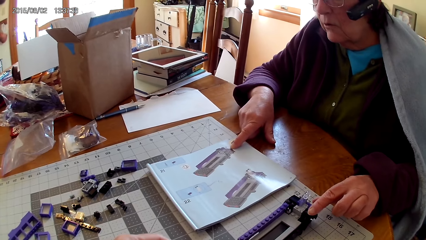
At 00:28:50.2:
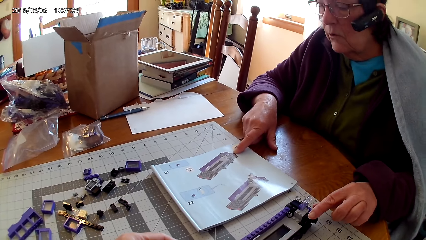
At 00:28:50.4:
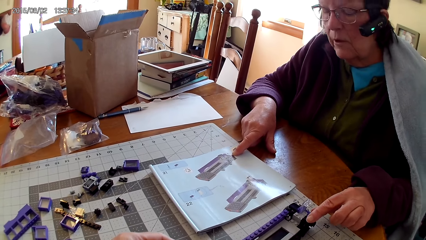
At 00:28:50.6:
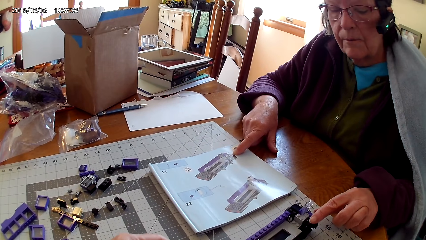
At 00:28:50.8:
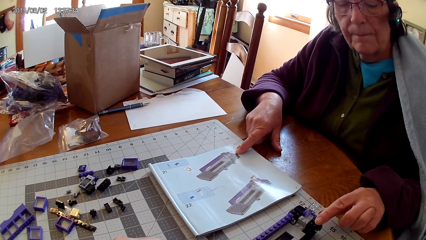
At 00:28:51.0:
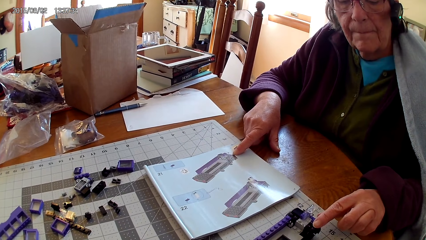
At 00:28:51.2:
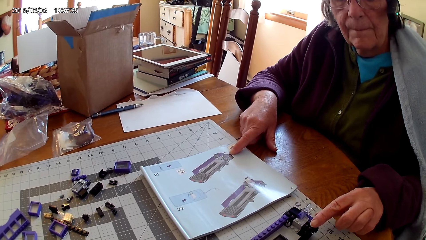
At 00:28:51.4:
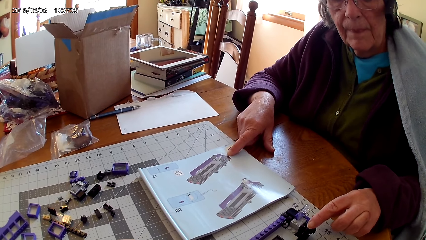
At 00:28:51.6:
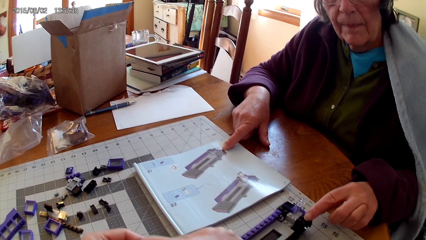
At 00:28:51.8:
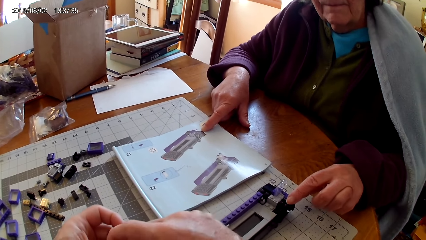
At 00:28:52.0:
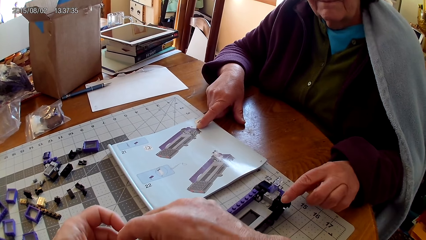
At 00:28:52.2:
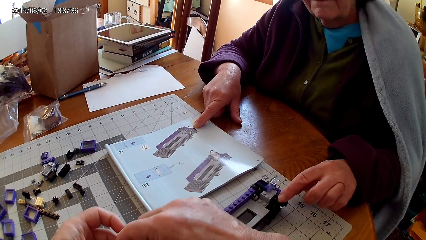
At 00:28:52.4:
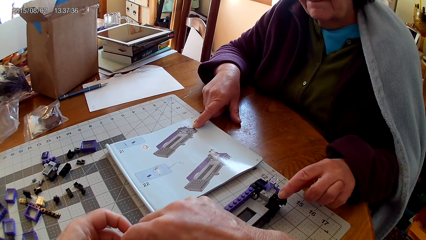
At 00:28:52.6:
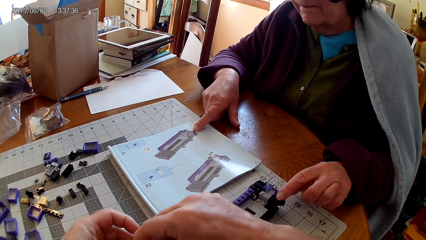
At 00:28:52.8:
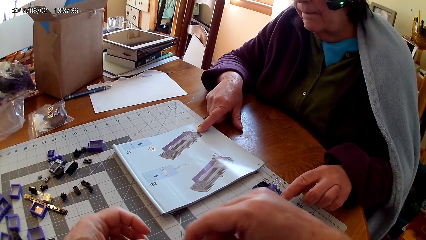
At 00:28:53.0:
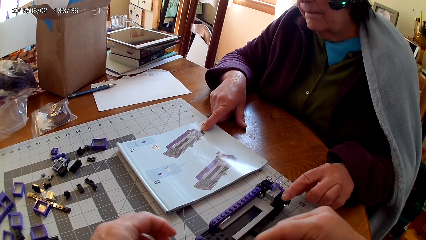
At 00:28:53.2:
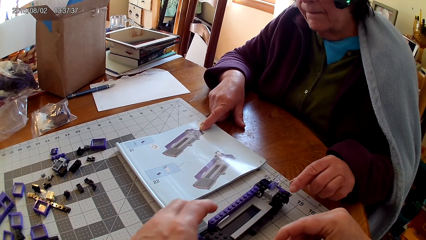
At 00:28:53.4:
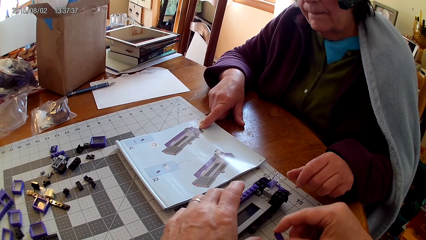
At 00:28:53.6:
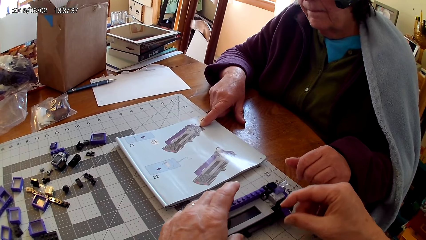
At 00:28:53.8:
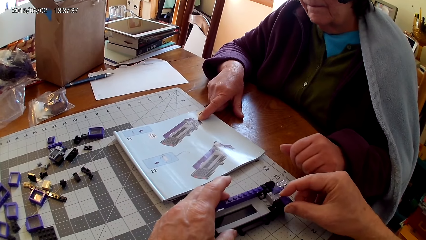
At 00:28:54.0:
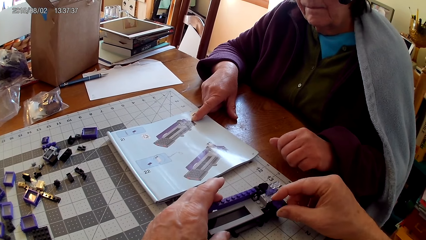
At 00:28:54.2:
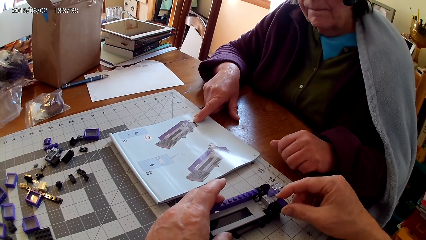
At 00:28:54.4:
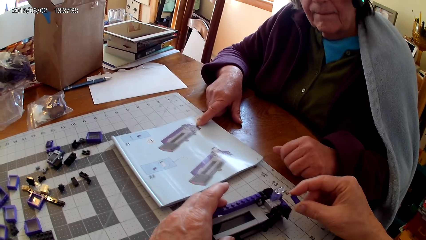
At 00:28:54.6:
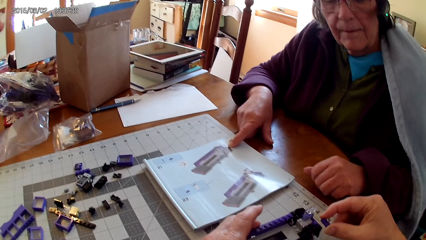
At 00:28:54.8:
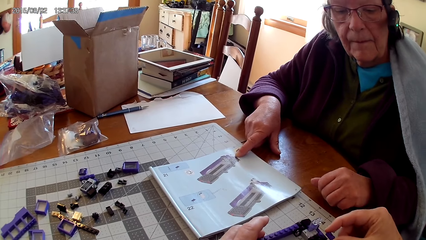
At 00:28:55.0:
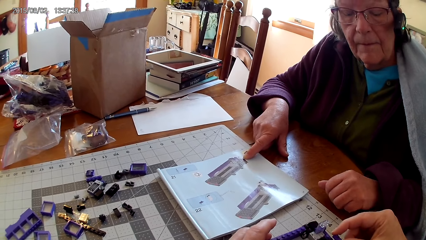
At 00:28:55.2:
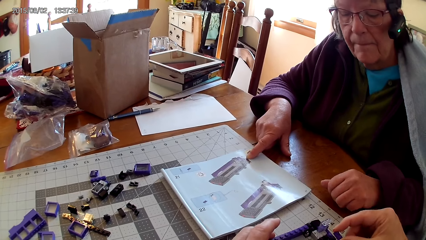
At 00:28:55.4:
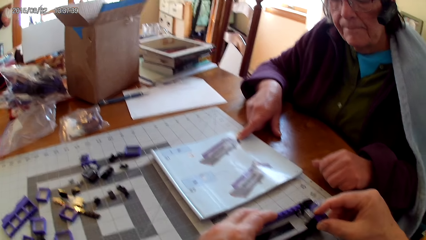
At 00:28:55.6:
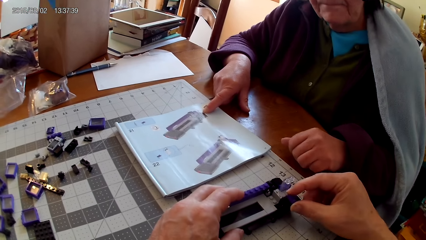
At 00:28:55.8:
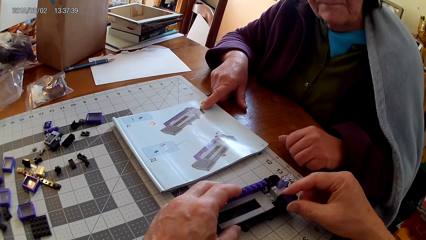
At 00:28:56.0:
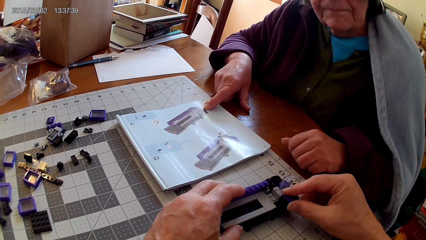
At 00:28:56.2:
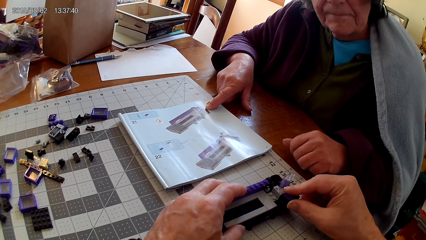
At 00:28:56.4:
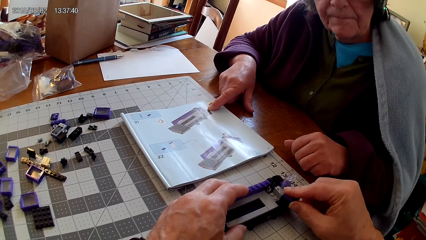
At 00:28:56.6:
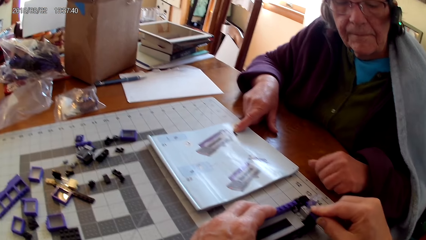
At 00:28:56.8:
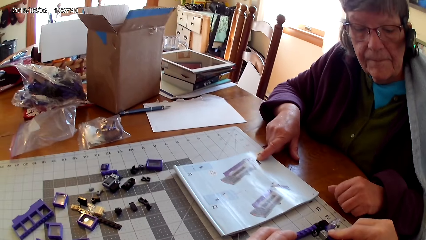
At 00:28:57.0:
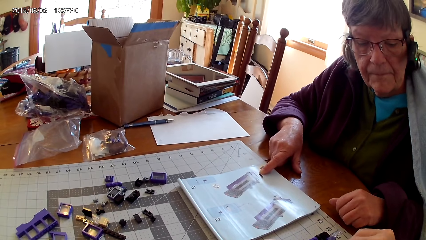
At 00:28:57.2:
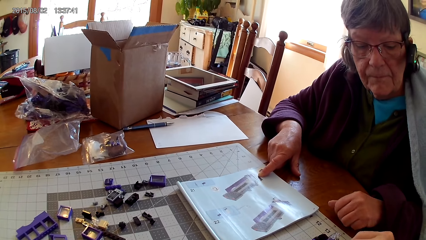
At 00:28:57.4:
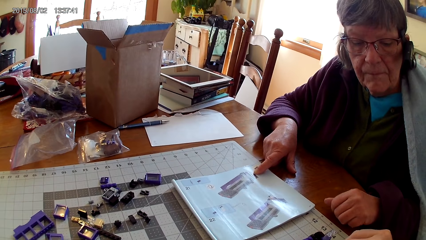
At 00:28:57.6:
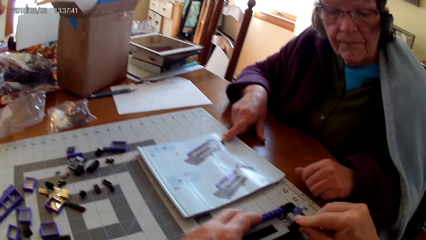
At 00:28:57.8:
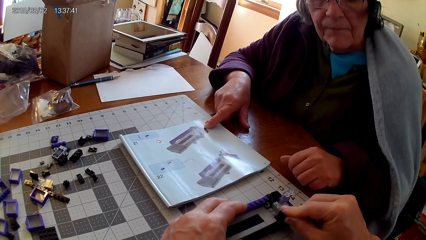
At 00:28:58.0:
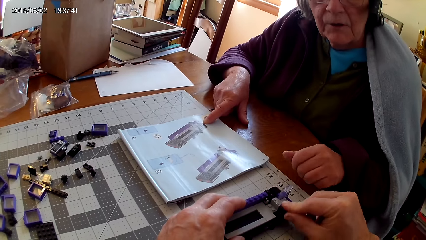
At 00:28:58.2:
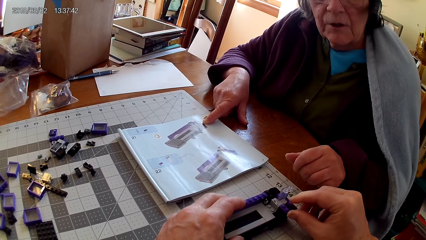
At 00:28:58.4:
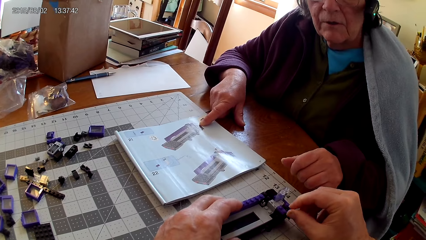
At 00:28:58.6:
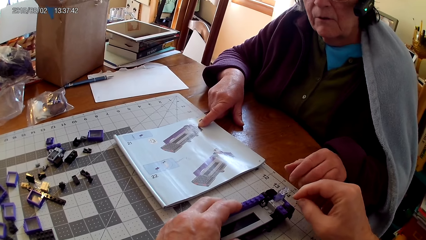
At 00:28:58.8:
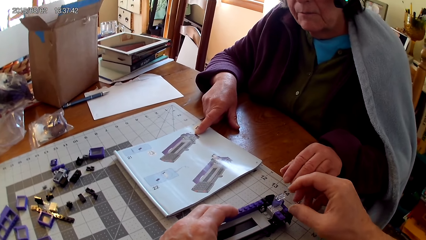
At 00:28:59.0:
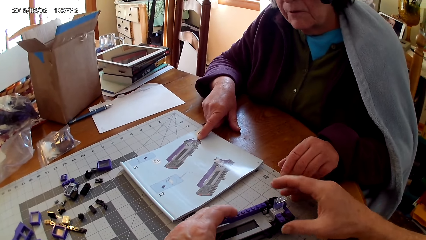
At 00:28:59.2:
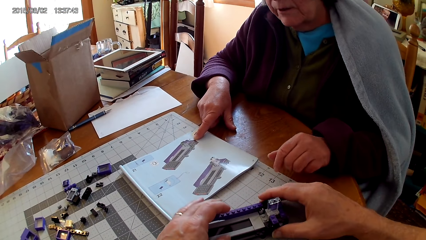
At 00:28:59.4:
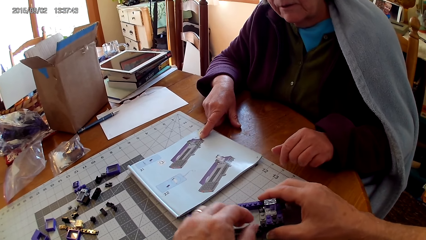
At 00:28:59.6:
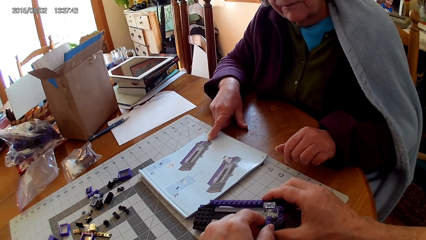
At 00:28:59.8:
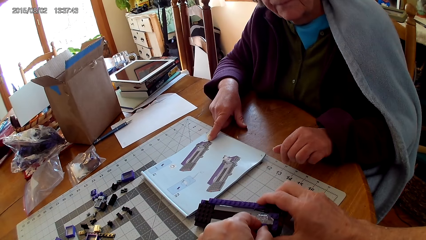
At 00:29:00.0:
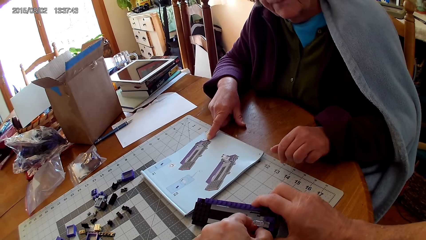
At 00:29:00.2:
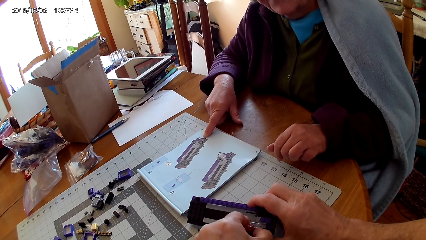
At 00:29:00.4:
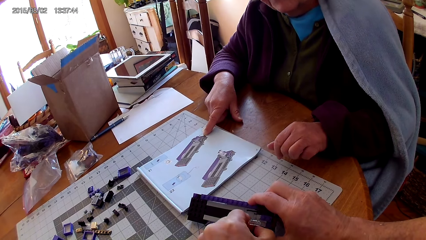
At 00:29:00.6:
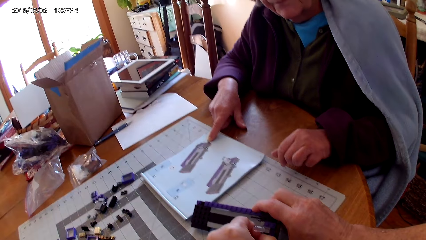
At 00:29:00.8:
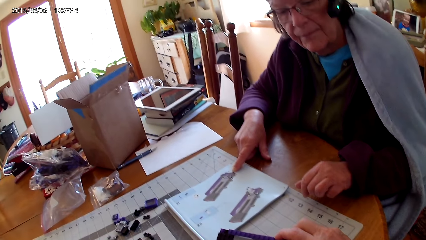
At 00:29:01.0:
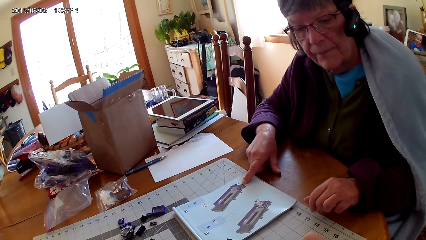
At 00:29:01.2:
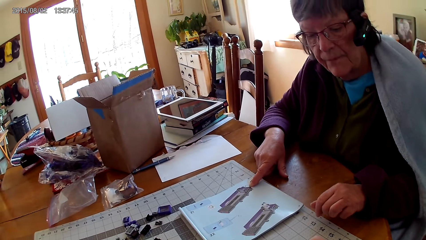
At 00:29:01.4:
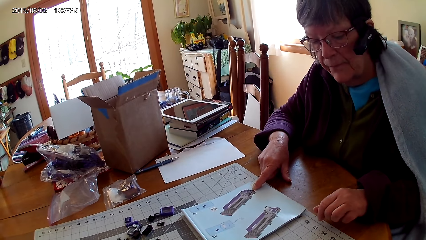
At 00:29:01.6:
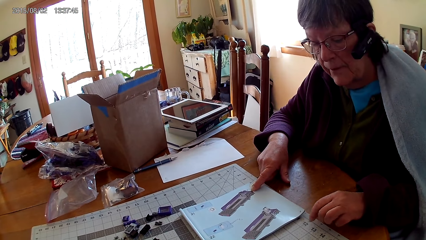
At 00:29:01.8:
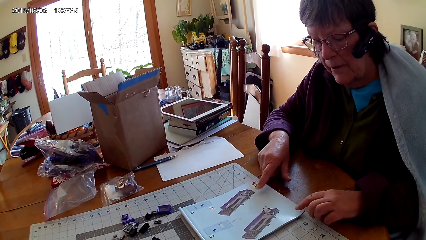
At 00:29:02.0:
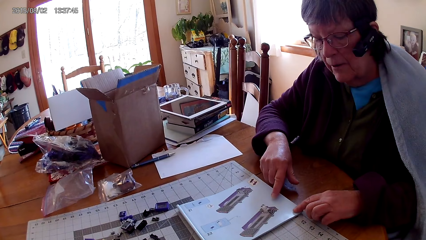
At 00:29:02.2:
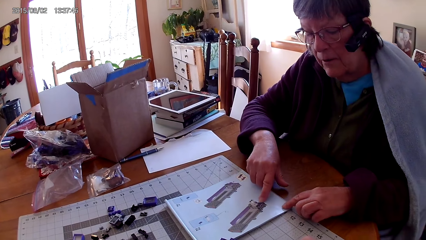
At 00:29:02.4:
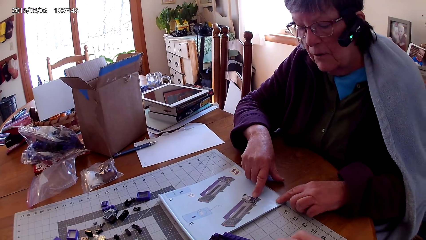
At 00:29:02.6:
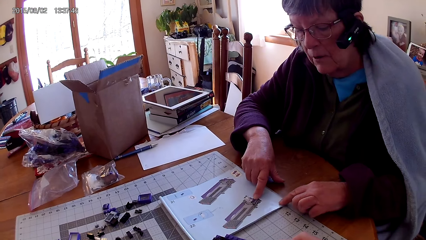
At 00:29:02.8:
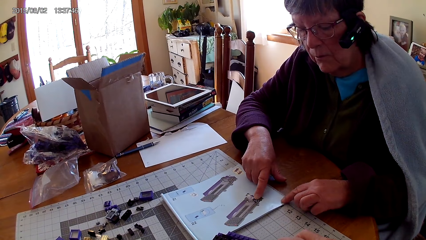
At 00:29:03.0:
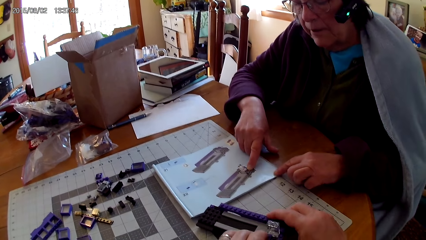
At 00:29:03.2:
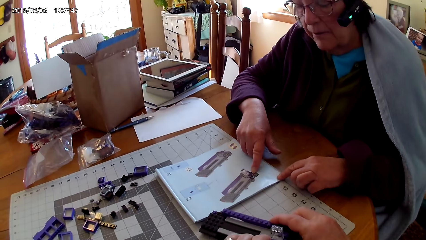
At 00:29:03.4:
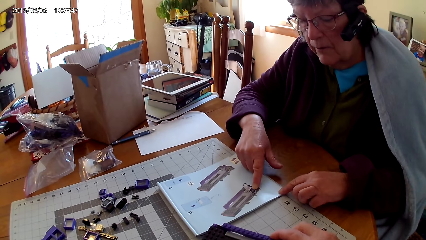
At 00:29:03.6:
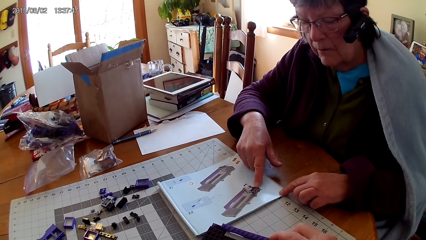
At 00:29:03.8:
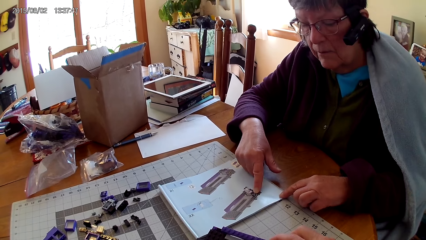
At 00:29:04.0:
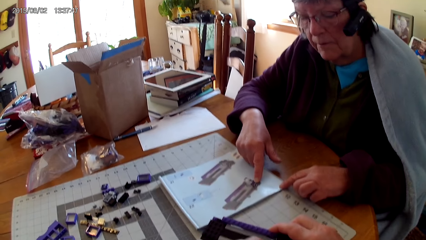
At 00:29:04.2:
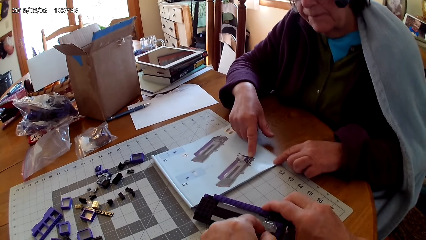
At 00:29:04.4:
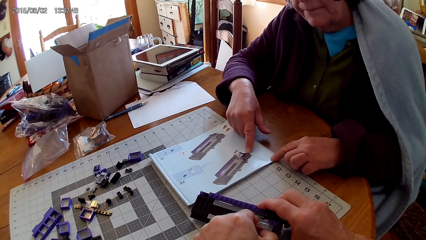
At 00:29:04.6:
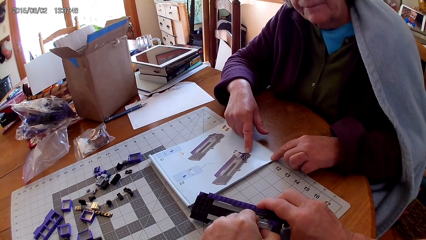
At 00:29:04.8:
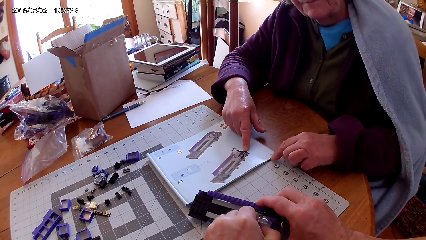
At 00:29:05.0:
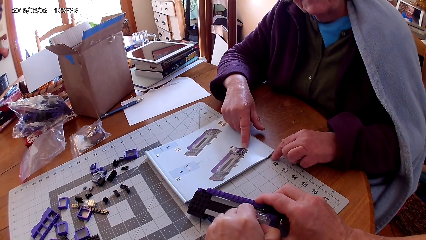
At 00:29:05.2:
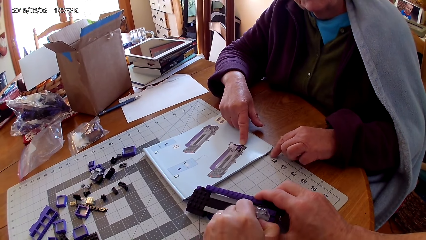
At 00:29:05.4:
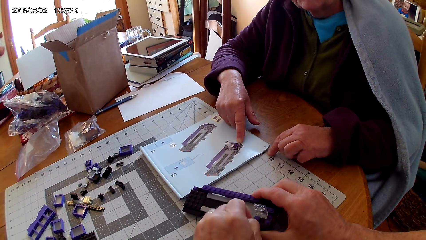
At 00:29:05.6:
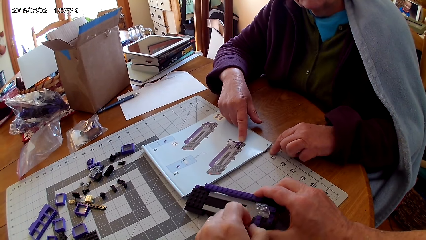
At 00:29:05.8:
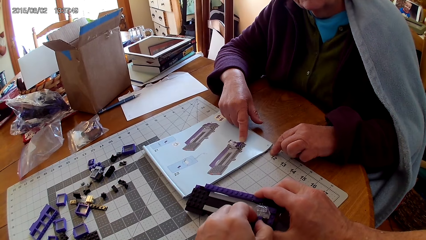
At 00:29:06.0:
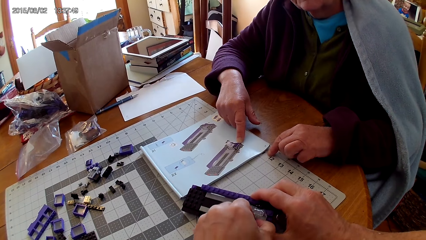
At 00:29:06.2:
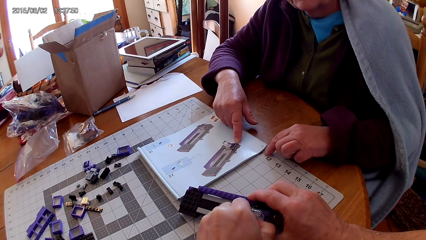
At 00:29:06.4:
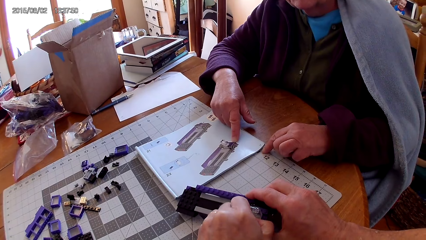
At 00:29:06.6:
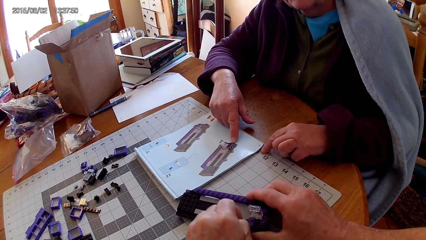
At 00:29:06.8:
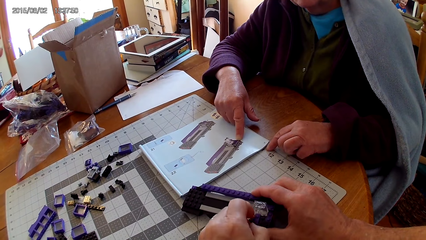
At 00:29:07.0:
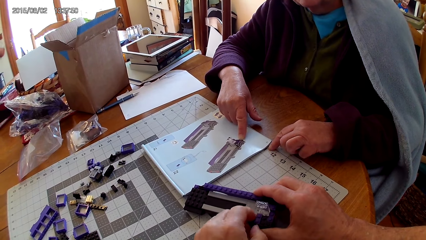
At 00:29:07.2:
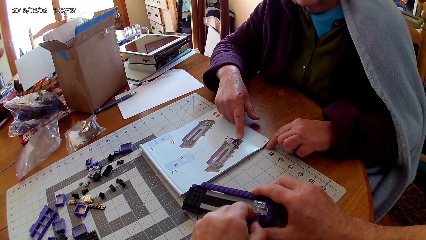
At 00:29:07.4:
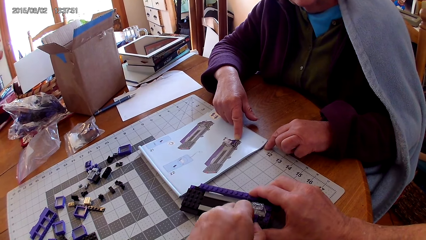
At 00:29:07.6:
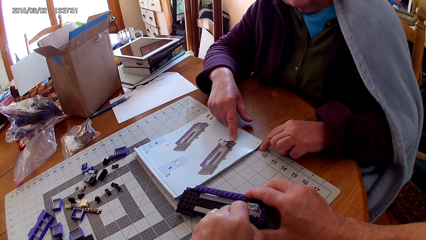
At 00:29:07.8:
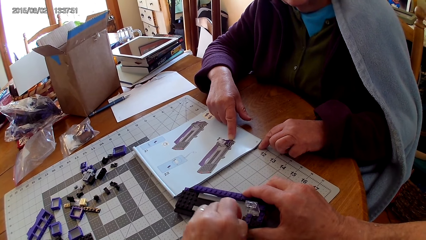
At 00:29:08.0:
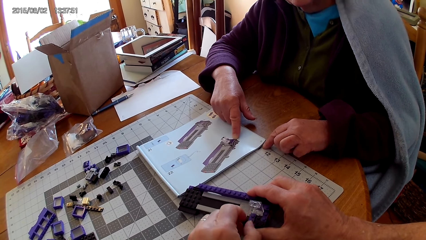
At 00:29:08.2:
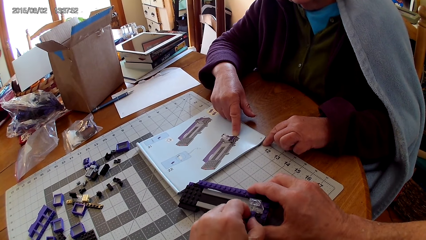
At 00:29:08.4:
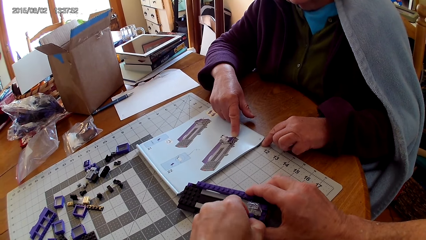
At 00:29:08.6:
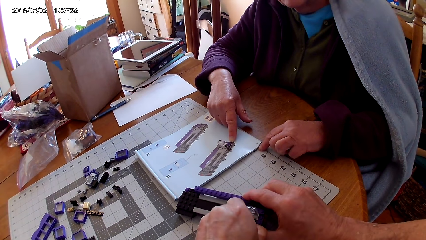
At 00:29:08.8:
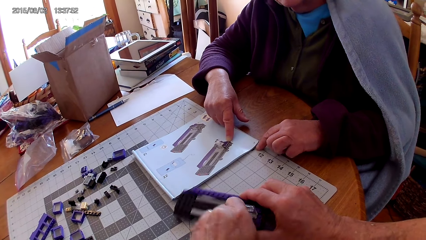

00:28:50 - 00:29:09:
The camera wearer fixes the metal or lego piece on the stapler. A lady touches the lego book and reads on the lego book. The camera wearer fixes the lego piece.
